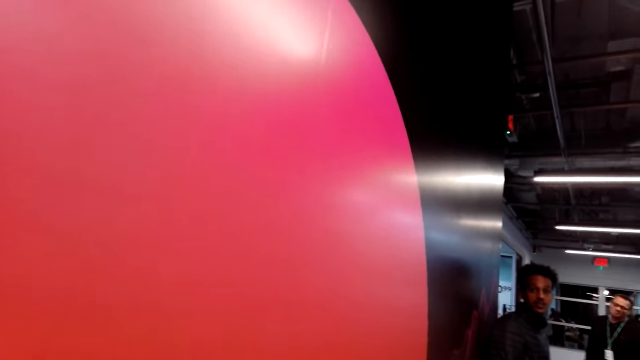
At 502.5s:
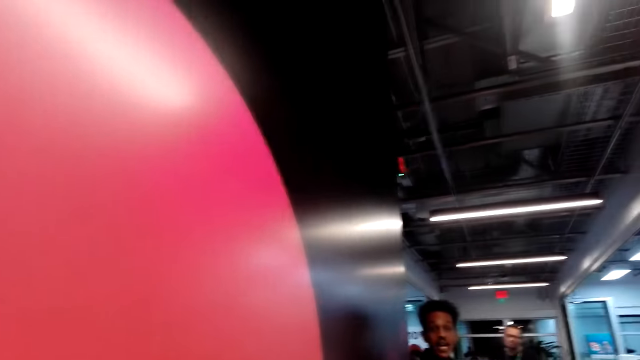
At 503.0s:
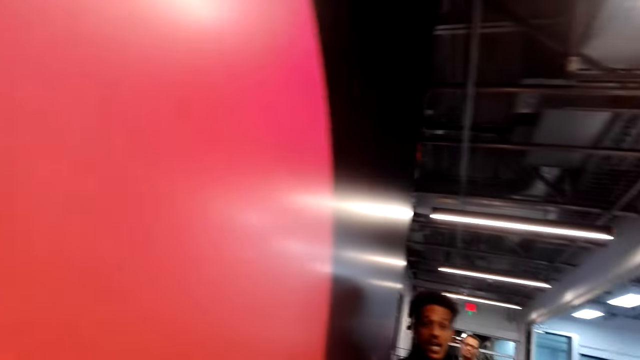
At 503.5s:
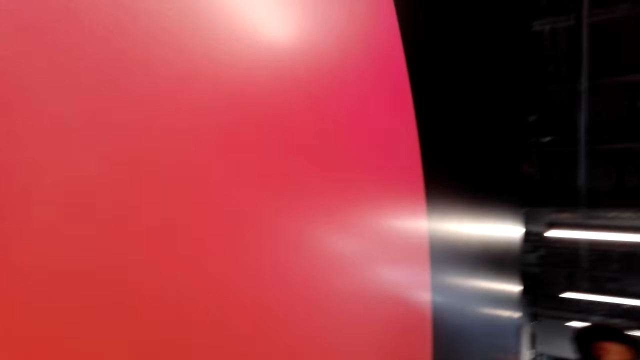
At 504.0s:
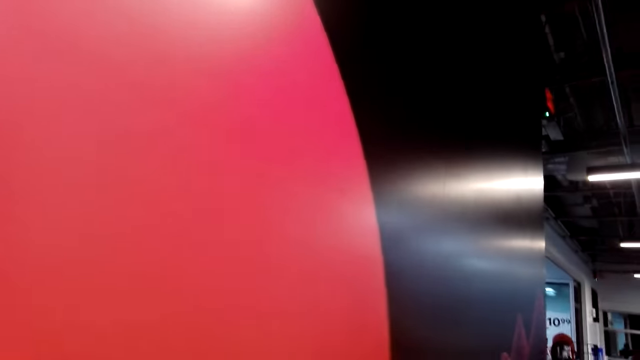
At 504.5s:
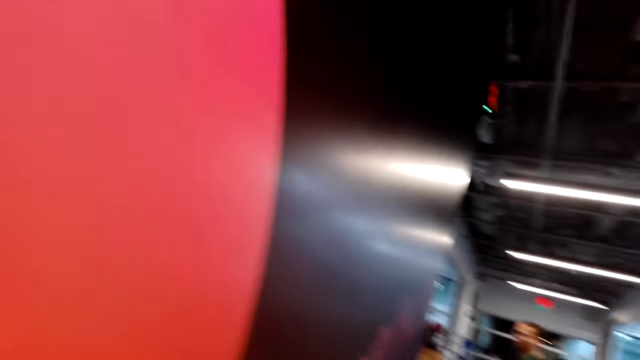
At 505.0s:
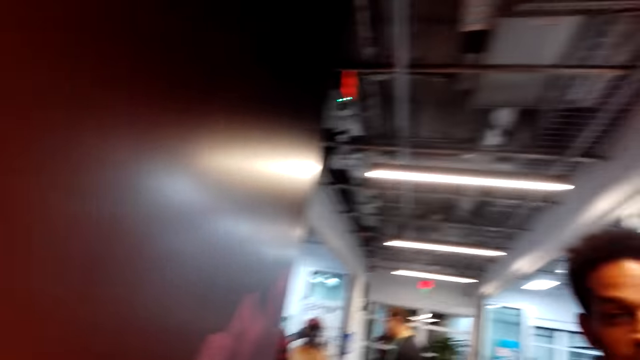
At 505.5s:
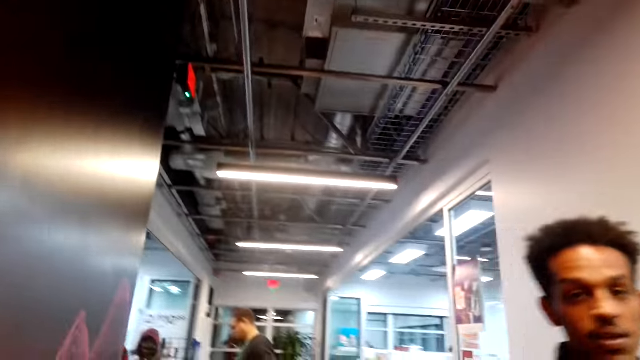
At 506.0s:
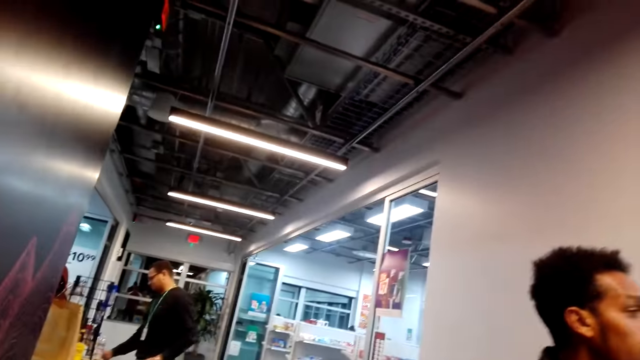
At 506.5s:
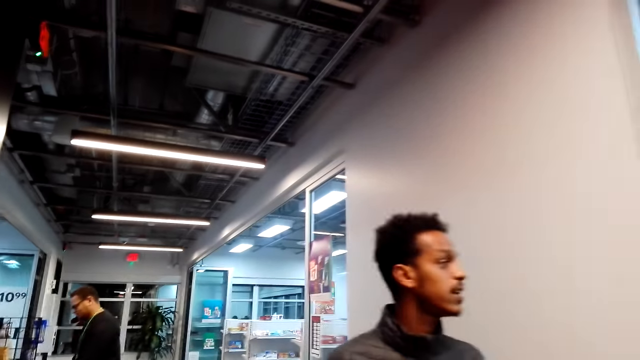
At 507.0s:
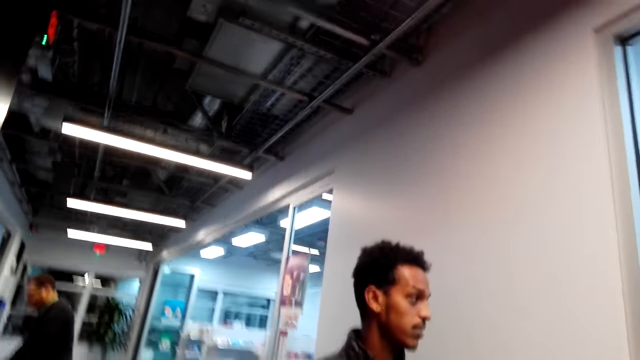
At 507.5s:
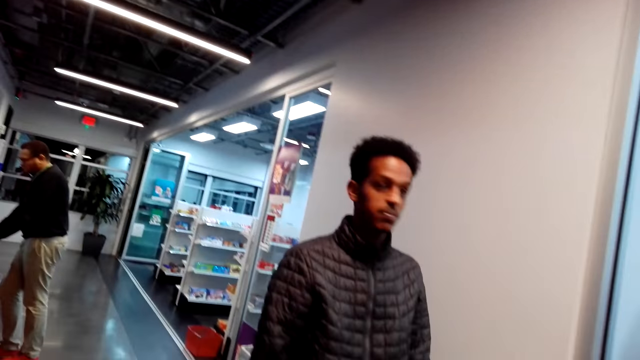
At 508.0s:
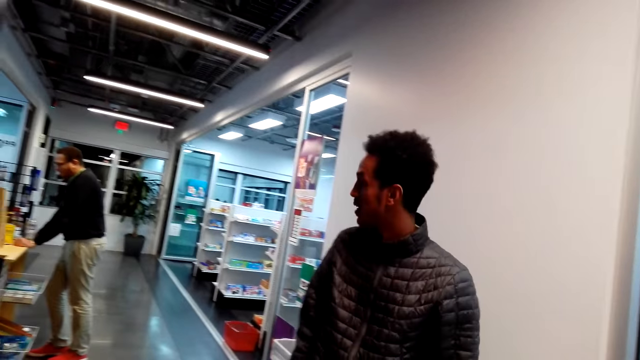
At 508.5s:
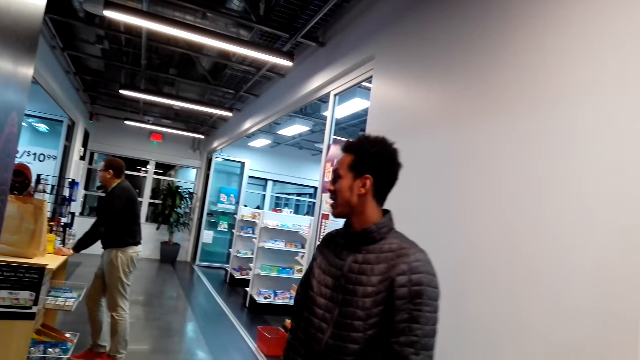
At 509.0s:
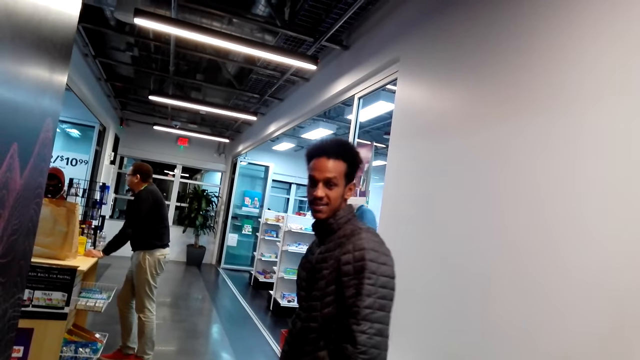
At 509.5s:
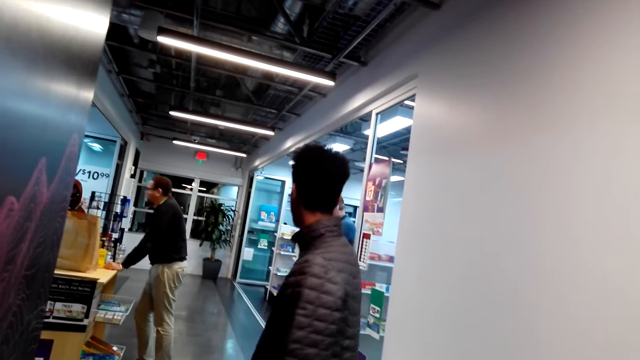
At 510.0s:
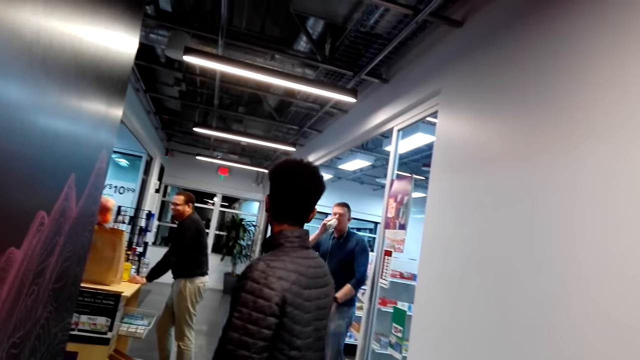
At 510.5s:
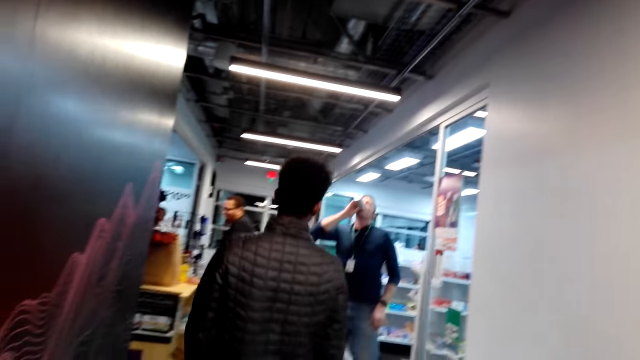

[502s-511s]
A man steps forward. The man steps forward again.

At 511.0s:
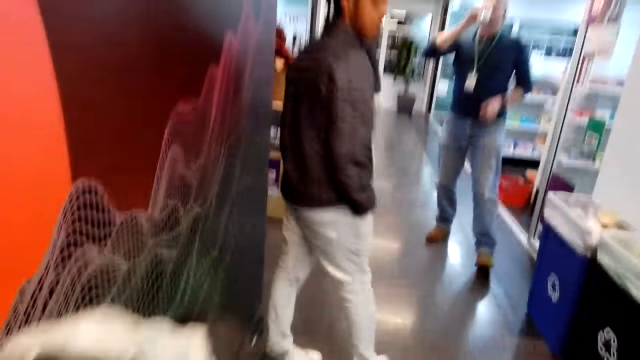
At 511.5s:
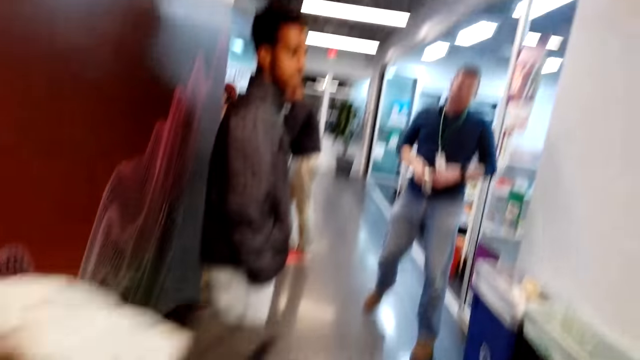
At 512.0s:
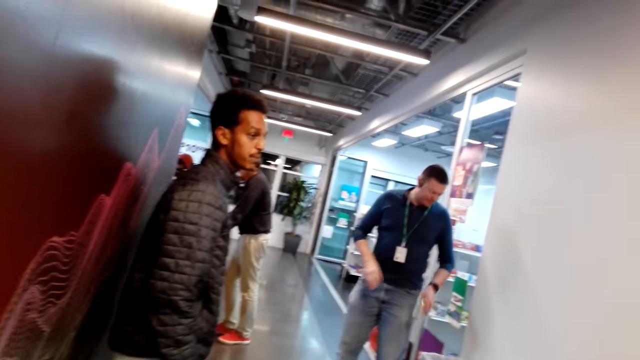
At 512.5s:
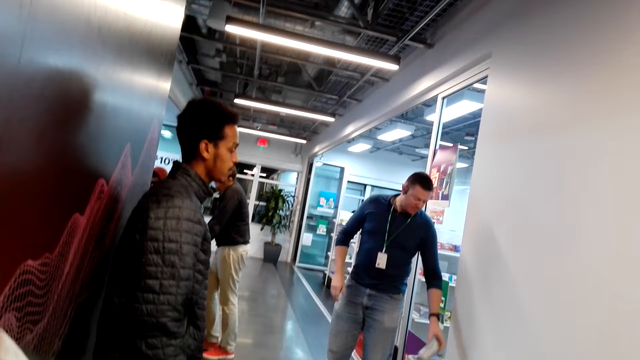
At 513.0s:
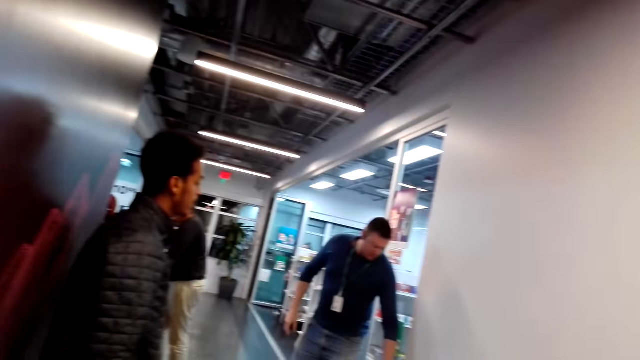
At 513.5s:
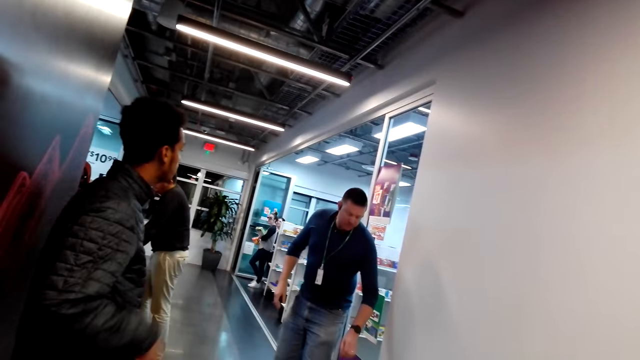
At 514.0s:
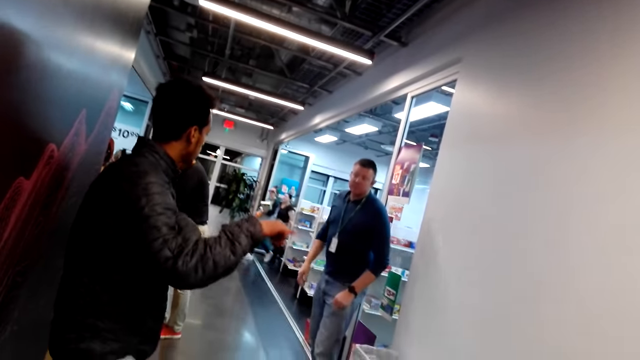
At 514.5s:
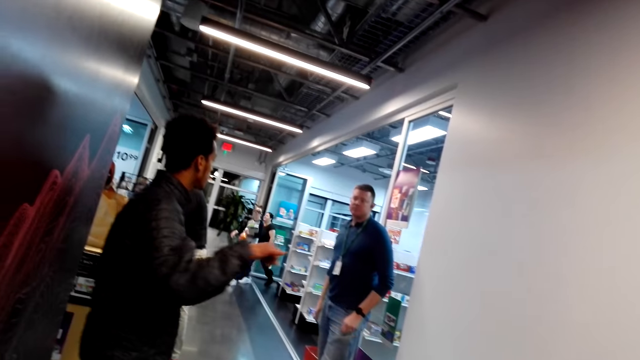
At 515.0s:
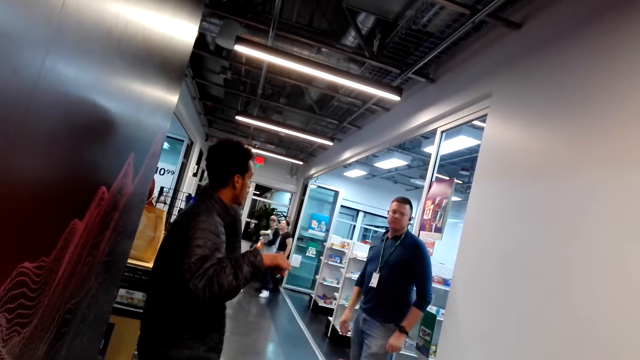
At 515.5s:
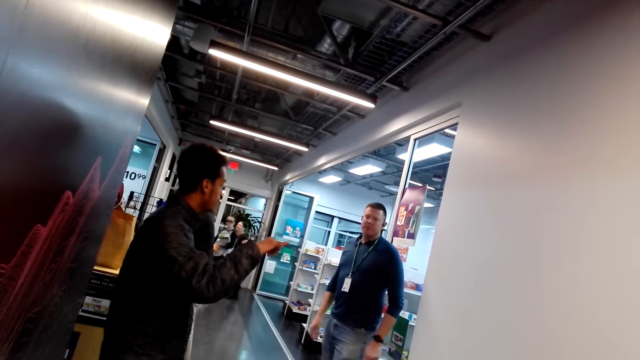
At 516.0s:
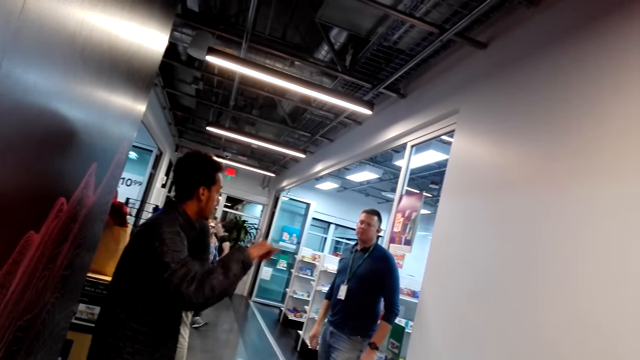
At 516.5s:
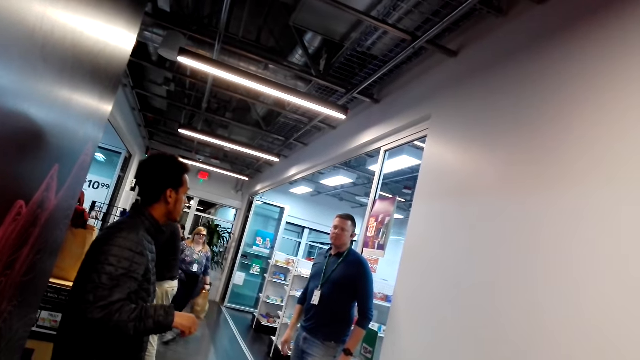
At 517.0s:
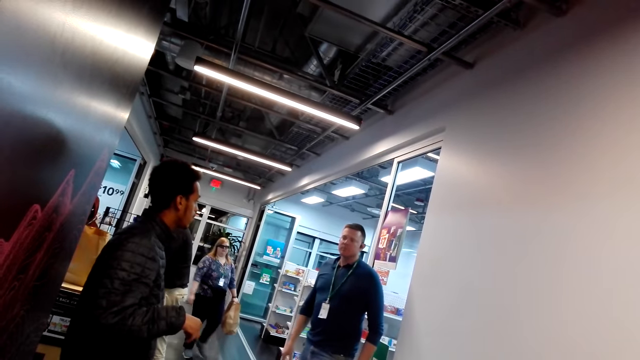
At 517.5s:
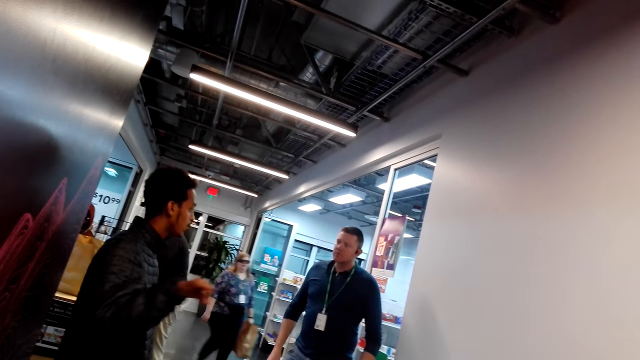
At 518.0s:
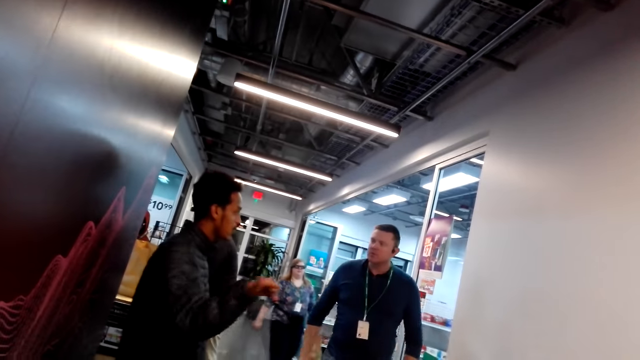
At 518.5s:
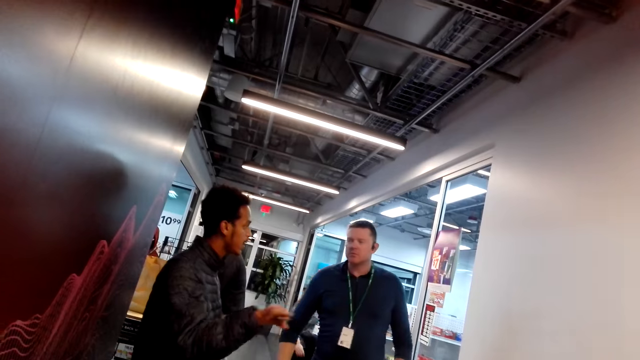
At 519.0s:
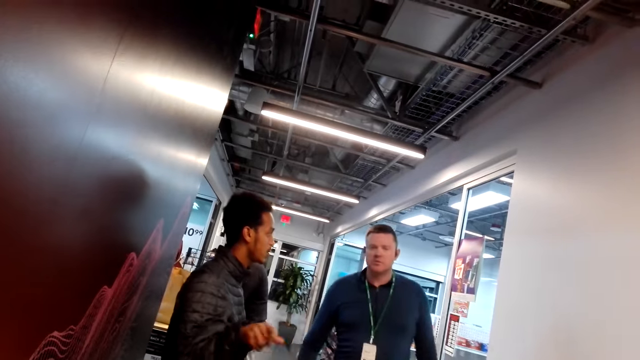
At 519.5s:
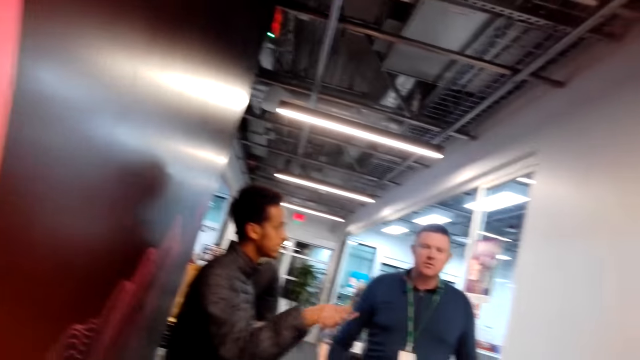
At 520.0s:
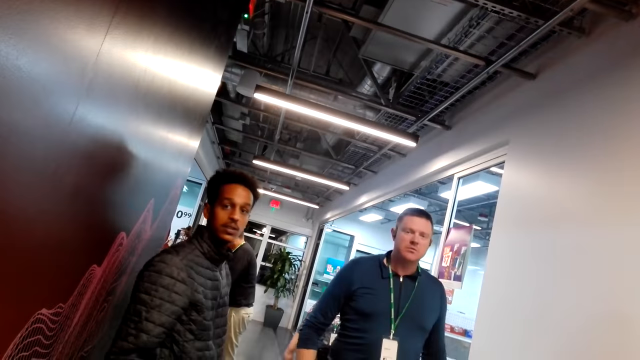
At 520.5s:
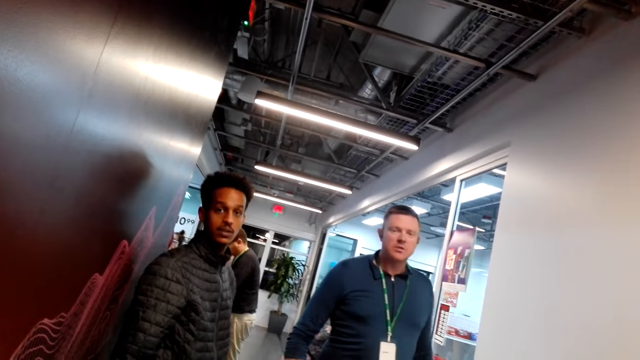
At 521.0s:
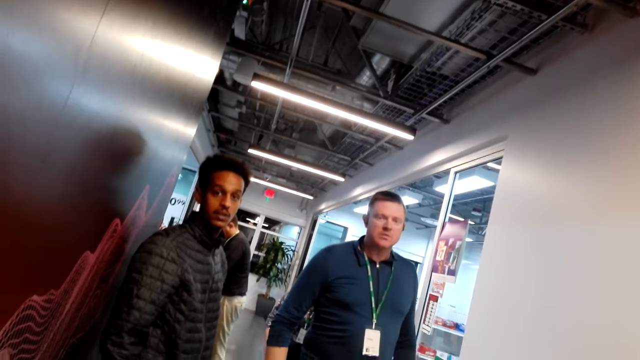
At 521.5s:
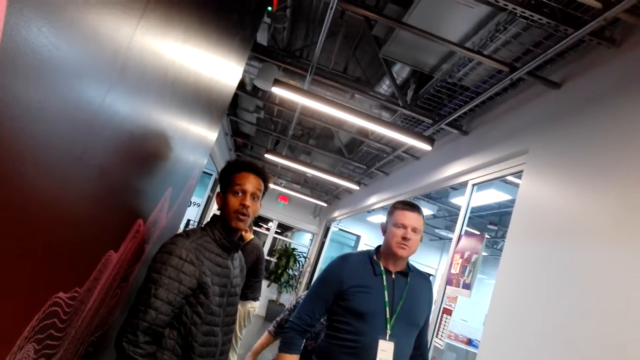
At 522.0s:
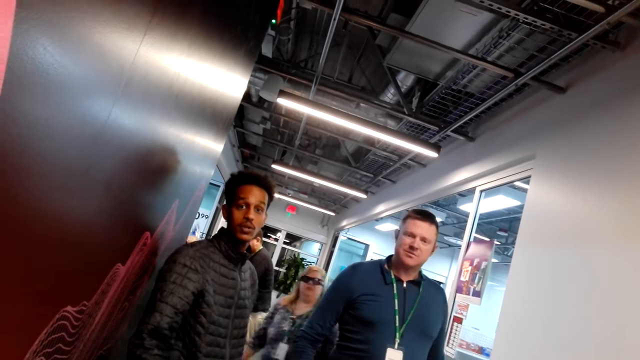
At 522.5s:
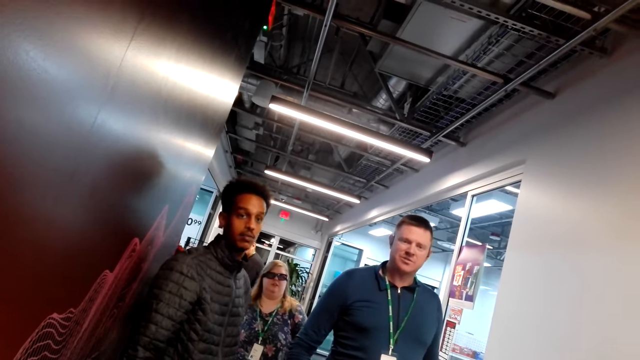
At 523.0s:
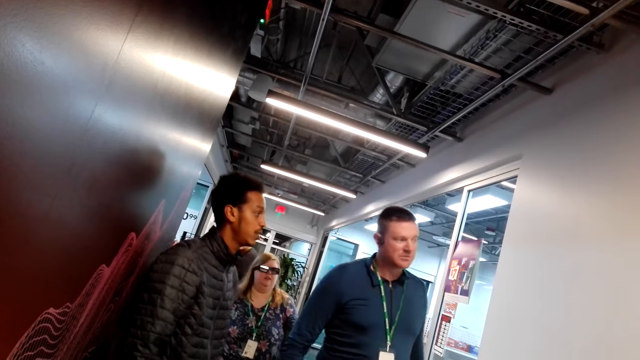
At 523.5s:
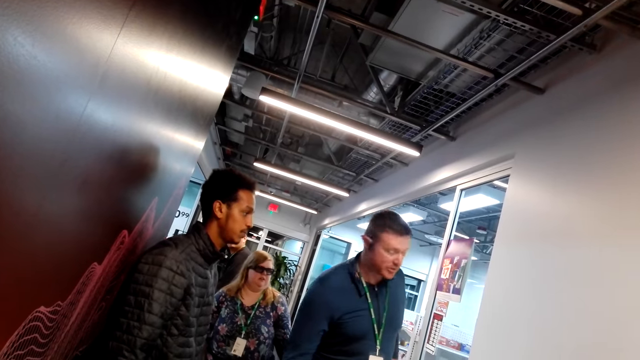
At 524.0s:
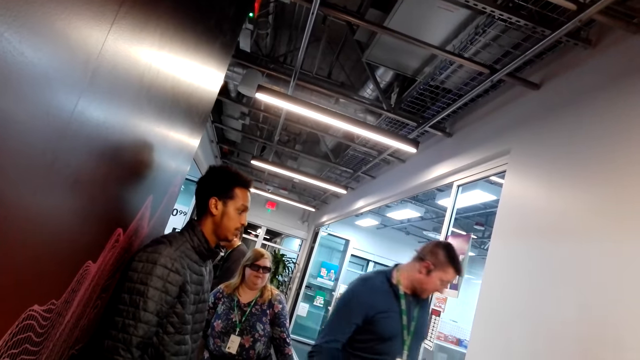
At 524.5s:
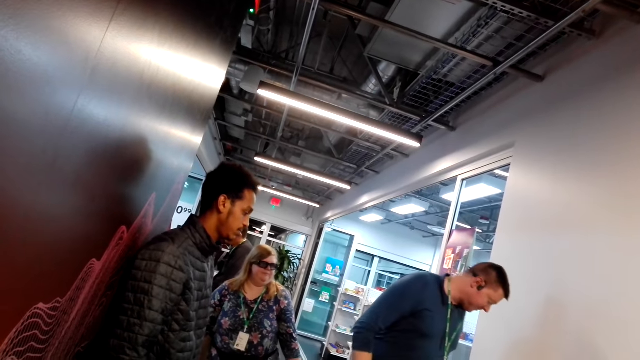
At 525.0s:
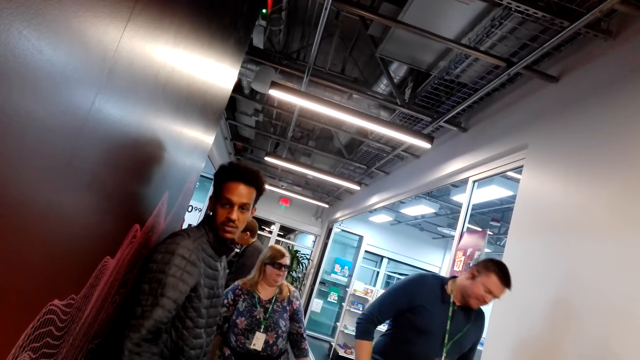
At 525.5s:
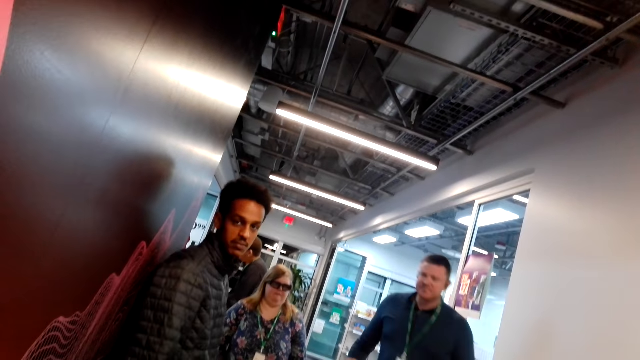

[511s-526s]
A man drinks something. The camera wearer looks around while talking to people. The man puts the tumbler down. Another man walks around. Another man walks around. Another man moves the hand. A lady steps forward. The first man steps forward. The first man looks at the camera wearer. The man who moved the hand looks at the camera wearer. The lady looks around. The first man steps forward.
